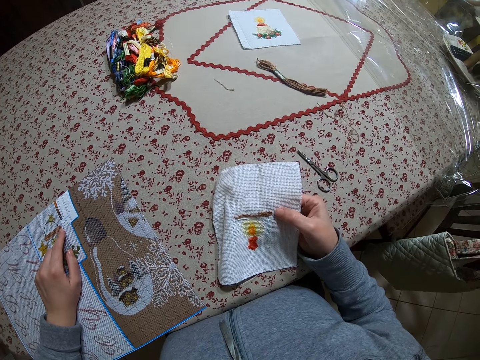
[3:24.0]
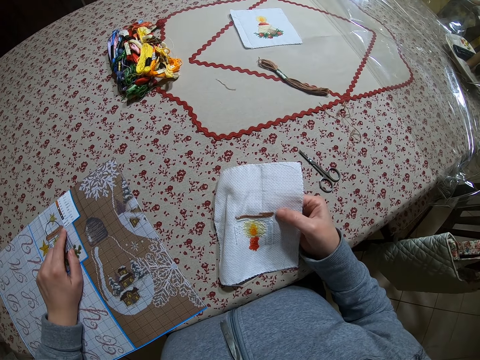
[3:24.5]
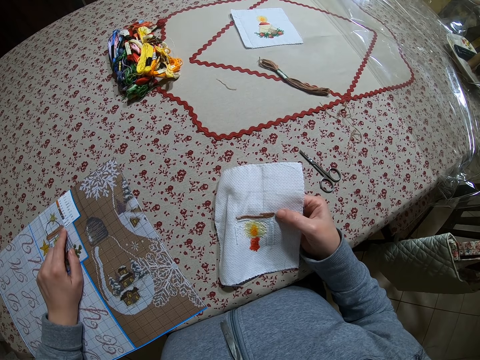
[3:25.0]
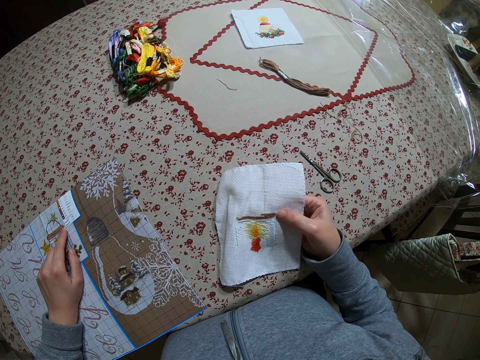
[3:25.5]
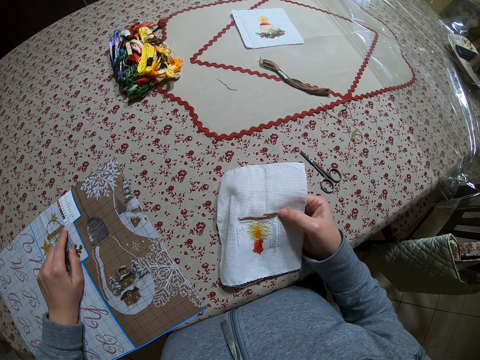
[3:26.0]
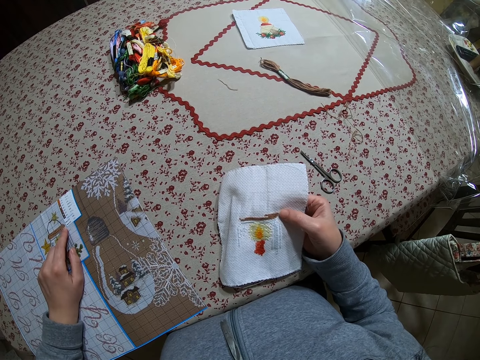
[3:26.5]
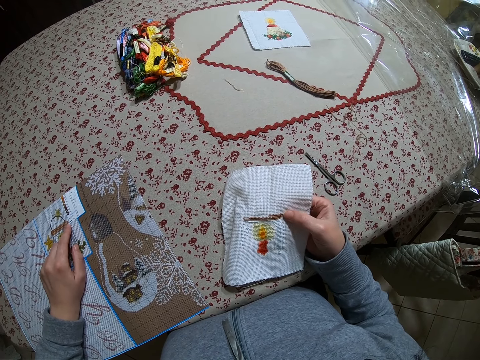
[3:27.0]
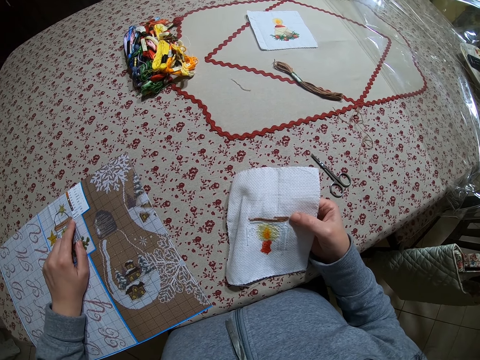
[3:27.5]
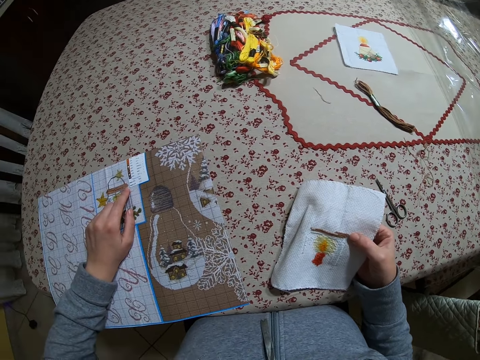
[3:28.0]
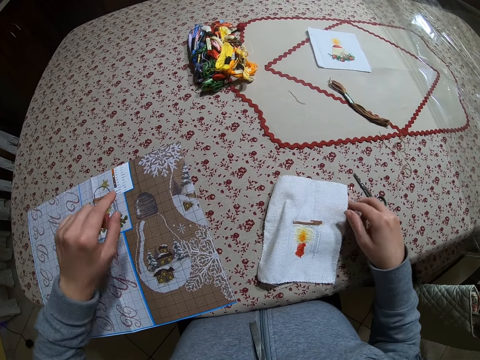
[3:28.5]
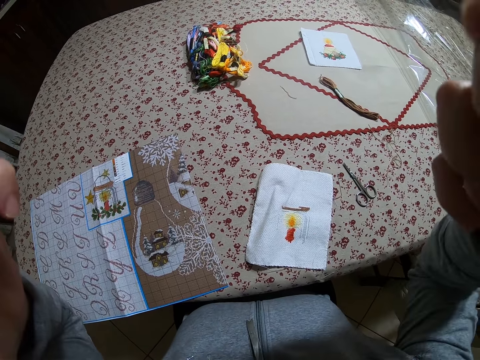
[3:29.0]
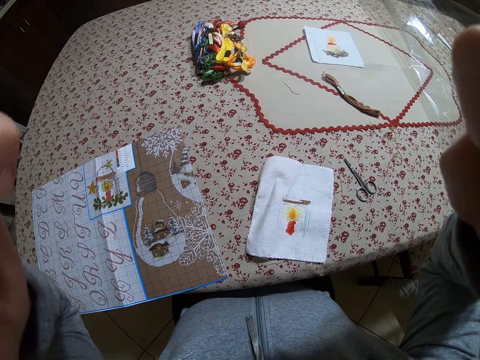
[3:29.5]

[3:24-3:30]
The camera wearer looks at the material. She drops the piece of cloth in her right hand on the table. She lifts the hands. She adjusts her camera with both hands.
